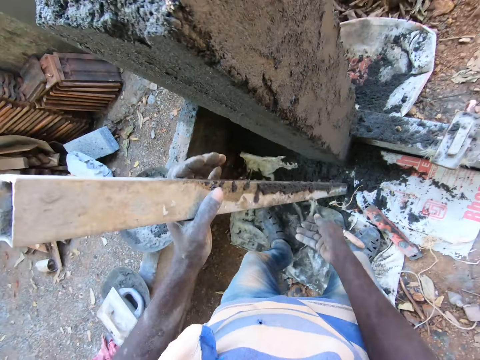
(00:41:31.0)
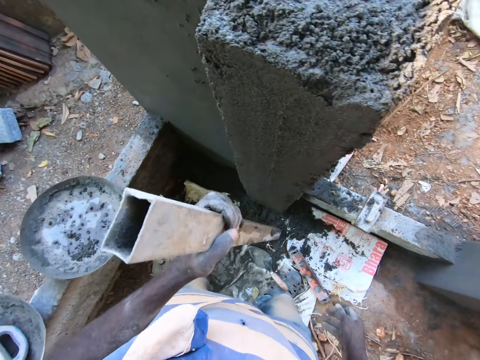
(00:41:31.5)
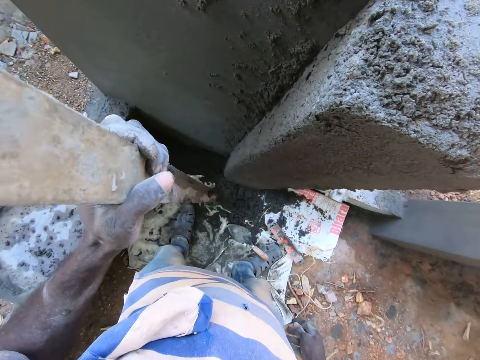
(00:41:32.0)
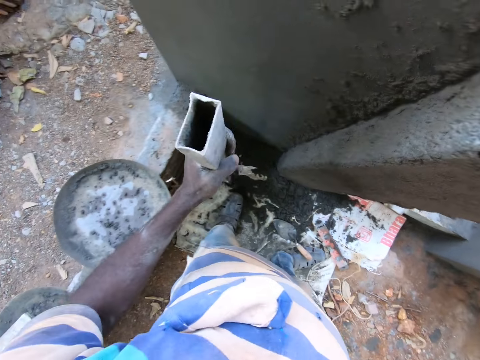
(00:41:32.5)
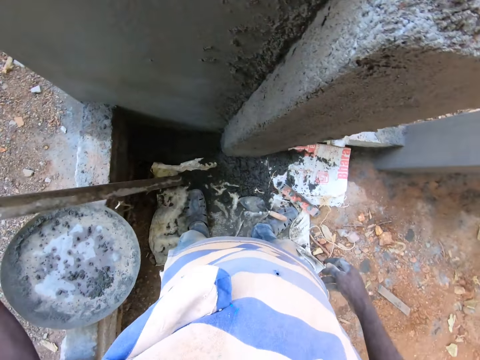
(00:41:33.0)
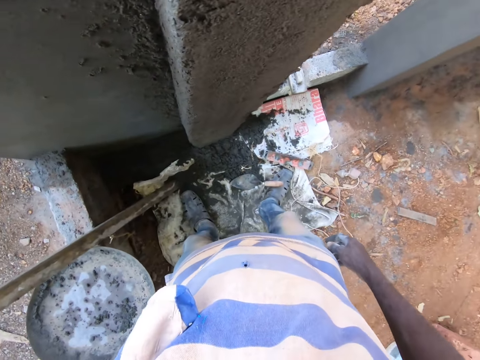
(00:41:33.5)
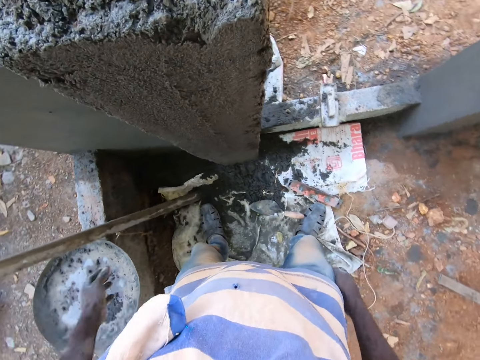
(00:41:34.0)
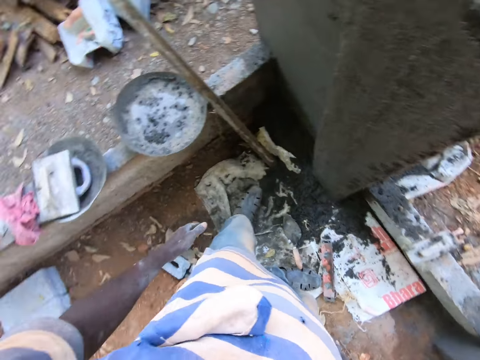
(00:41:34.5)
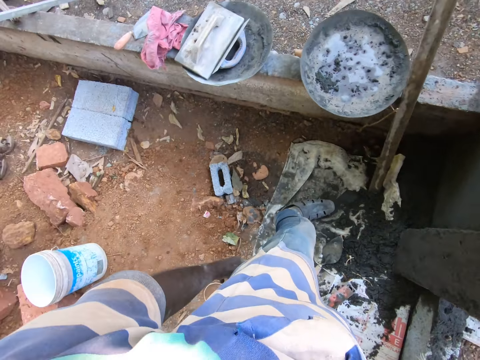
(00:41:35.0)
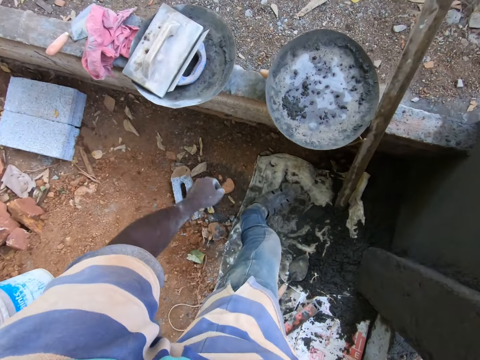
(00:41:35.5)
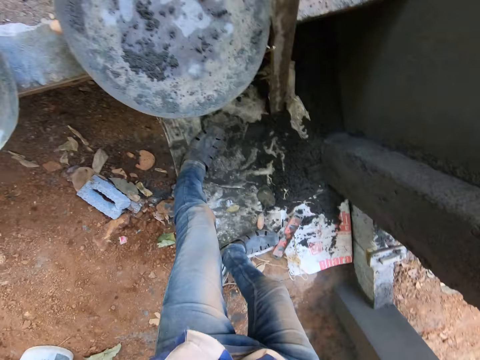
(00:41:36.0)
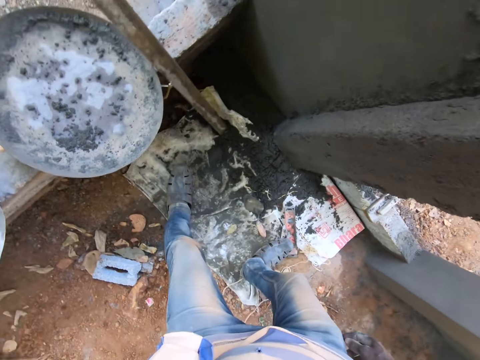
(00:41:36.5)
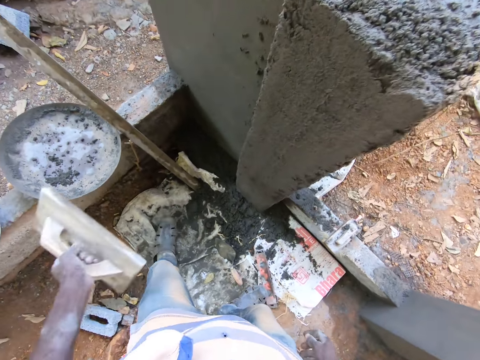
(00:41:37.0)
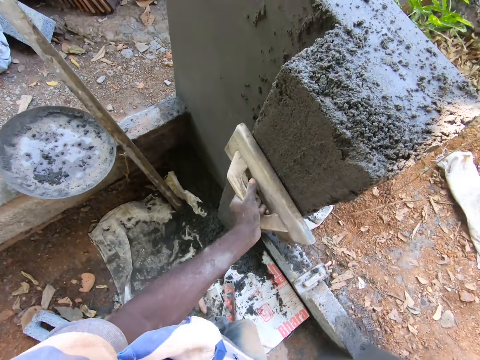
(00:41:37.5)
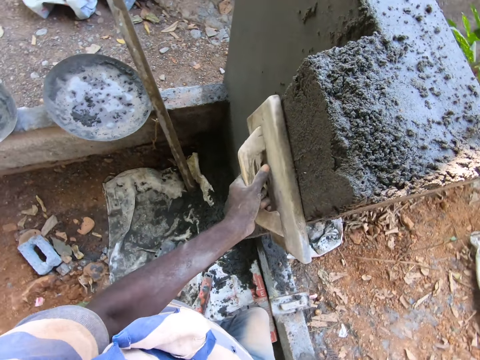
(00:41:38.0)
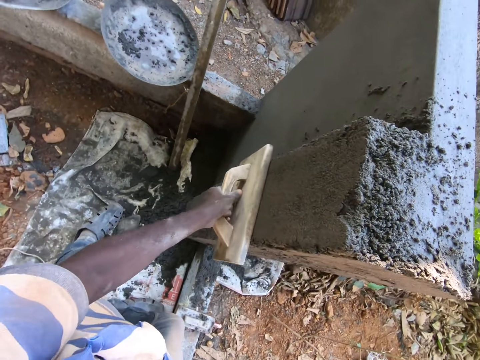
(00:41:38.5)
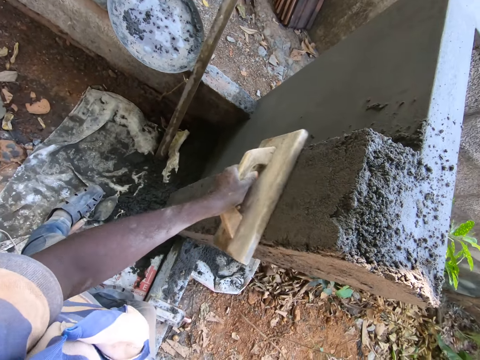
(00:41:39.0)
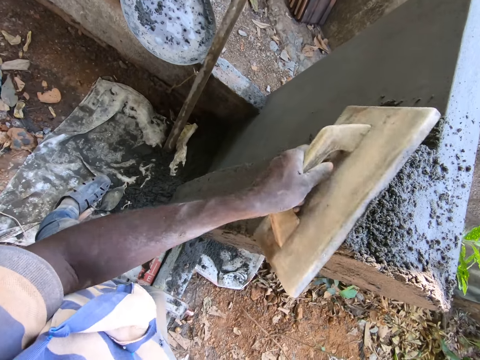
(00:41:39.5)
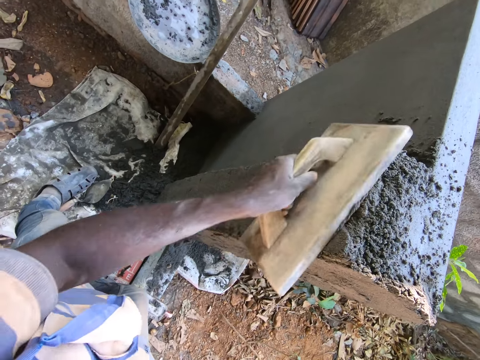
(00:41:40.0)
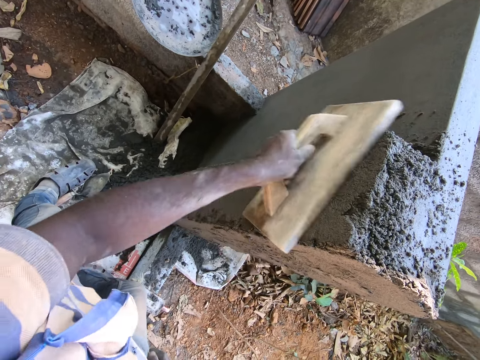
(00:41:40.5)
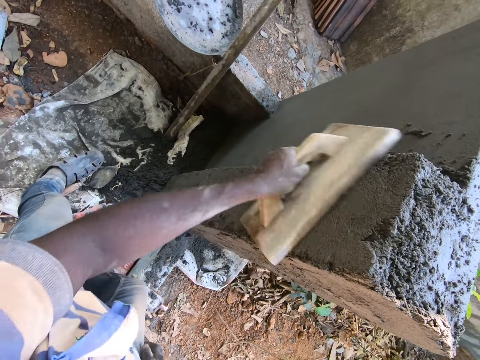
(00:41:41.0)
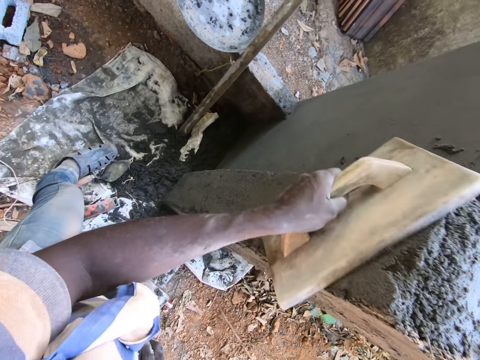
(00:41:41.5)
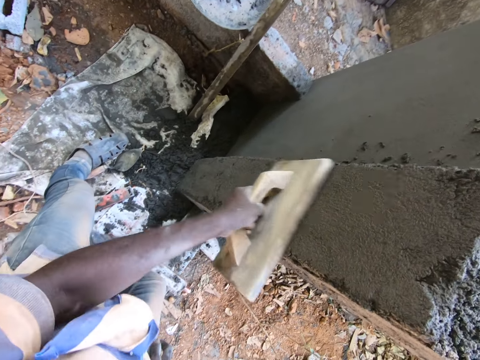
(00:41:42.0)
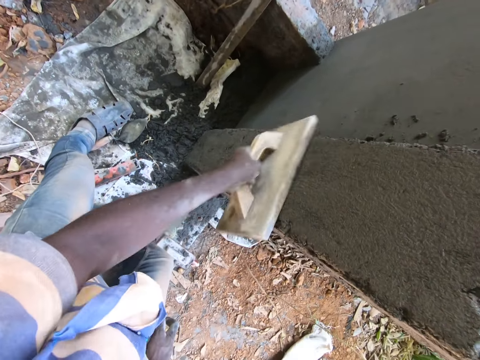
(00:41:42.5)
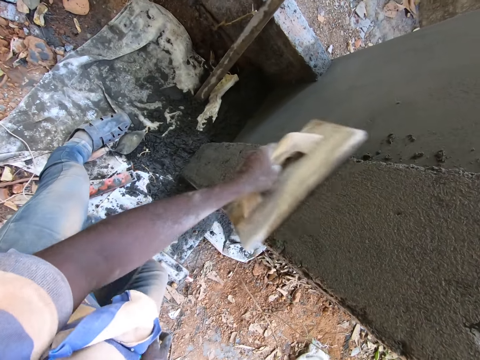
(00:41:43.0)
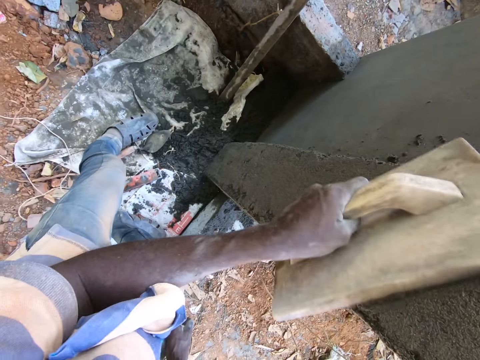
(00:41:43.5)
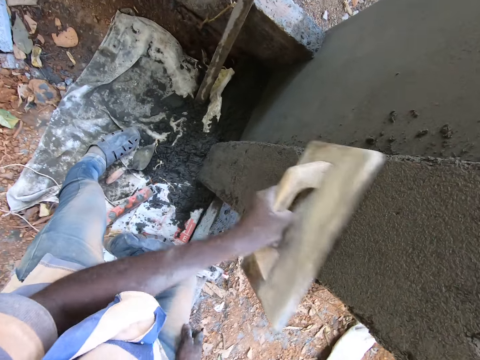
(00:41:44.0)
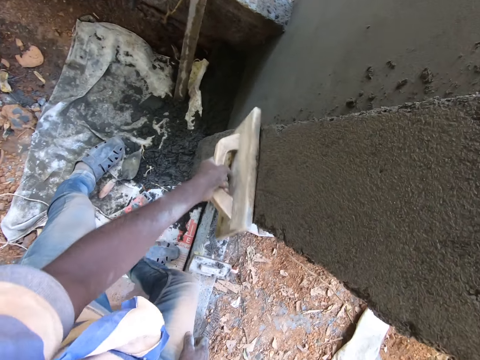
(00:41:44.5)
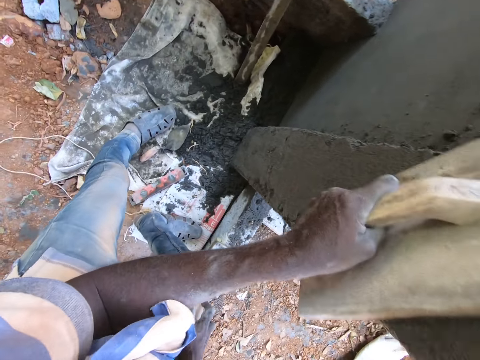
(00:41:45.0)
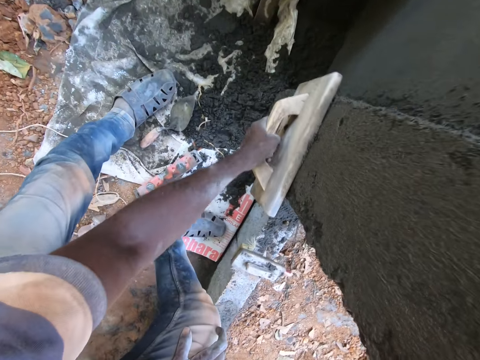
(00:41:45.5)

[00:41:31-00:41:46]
The camera wearer hits the metal. He drops the iron pole on the floor with his left hand. He picks a wooden float from a head pan with his left hand. He plasters the wall with the wooden float in his left hand.

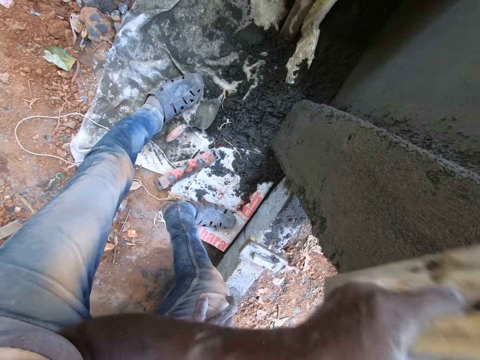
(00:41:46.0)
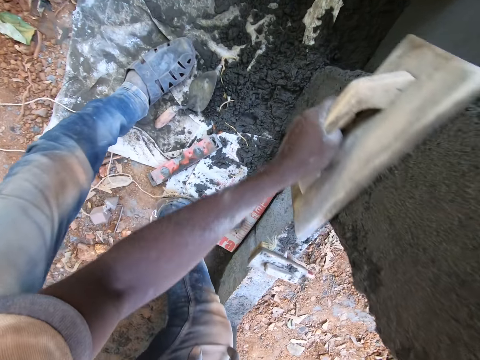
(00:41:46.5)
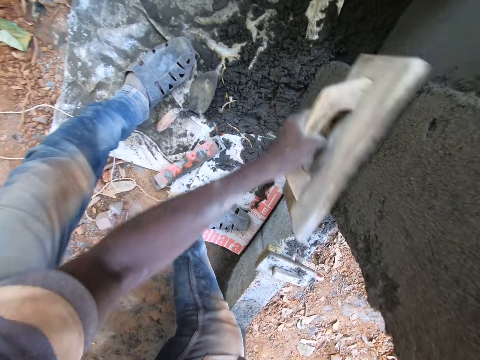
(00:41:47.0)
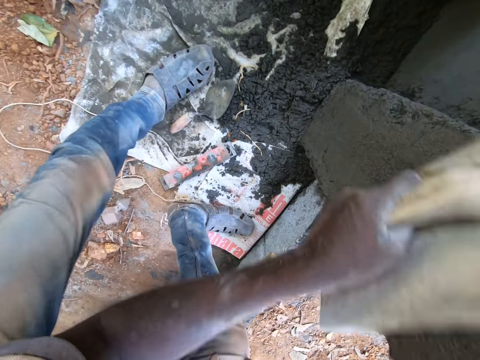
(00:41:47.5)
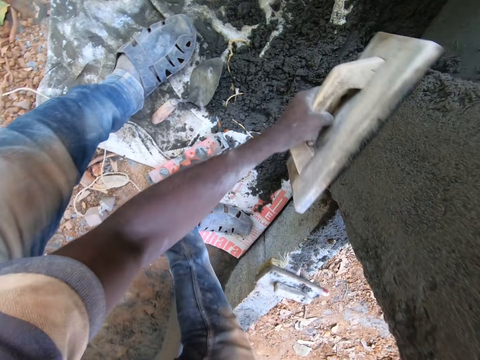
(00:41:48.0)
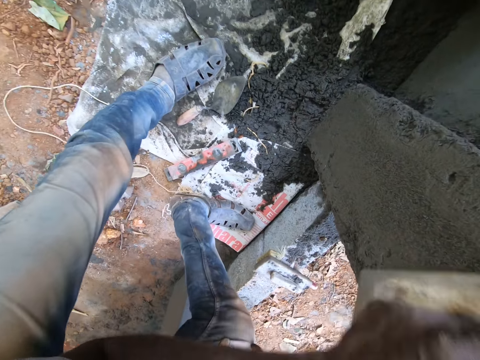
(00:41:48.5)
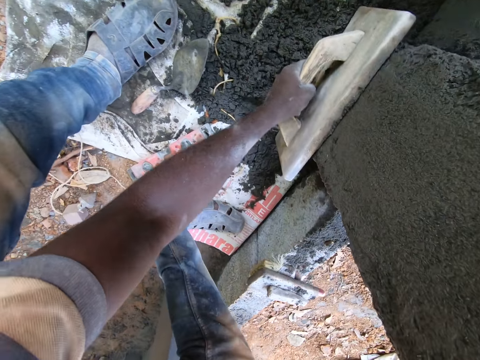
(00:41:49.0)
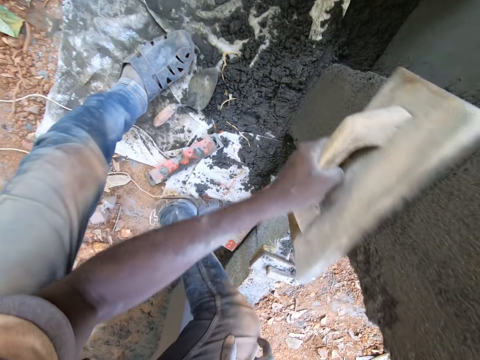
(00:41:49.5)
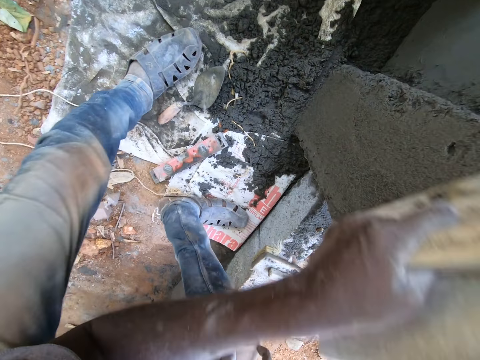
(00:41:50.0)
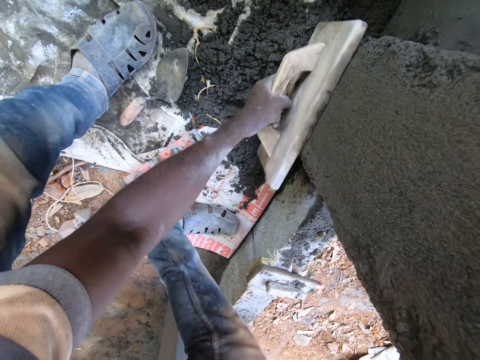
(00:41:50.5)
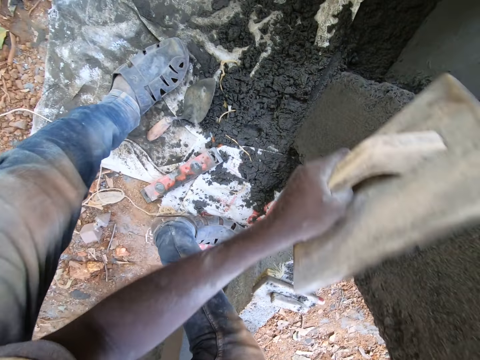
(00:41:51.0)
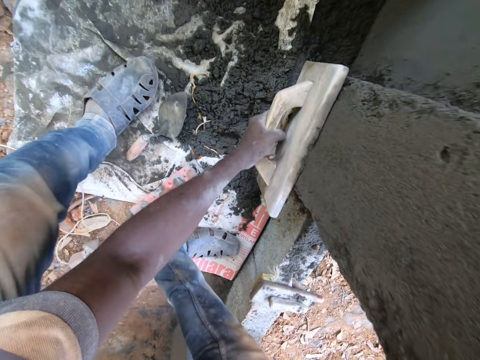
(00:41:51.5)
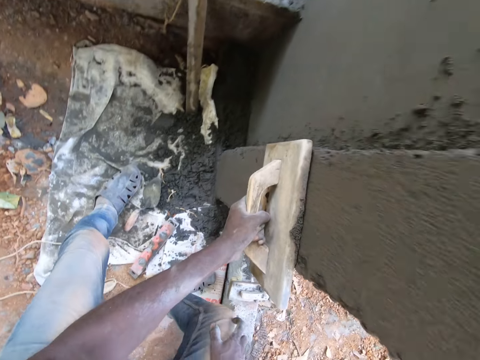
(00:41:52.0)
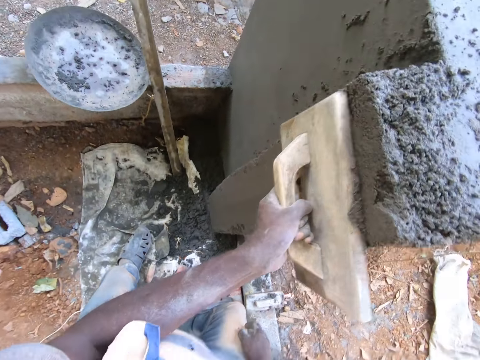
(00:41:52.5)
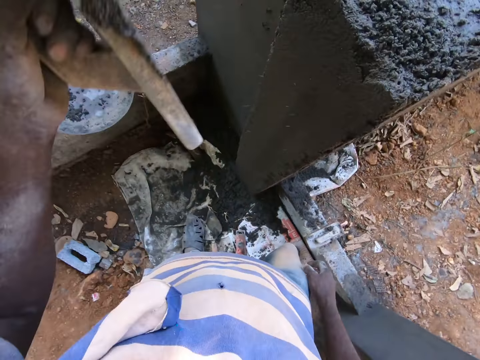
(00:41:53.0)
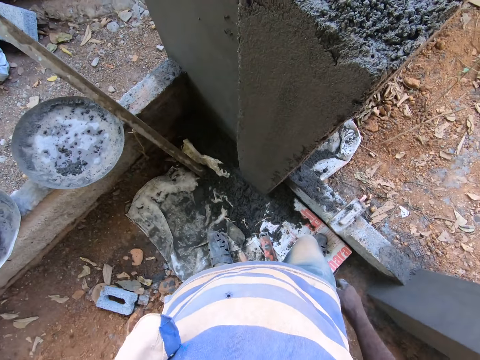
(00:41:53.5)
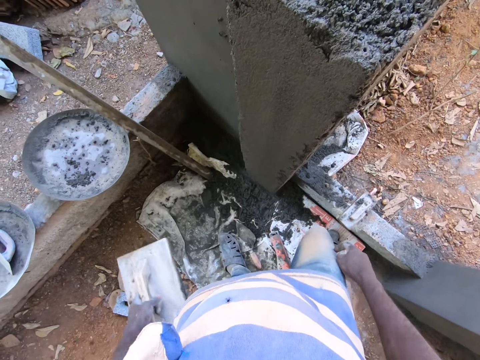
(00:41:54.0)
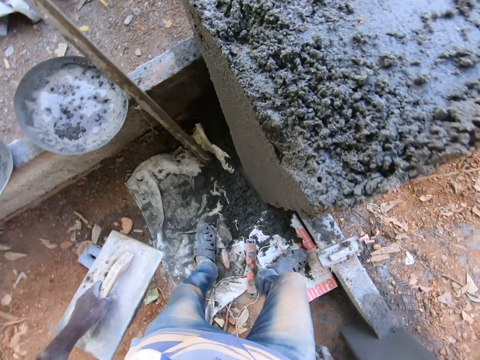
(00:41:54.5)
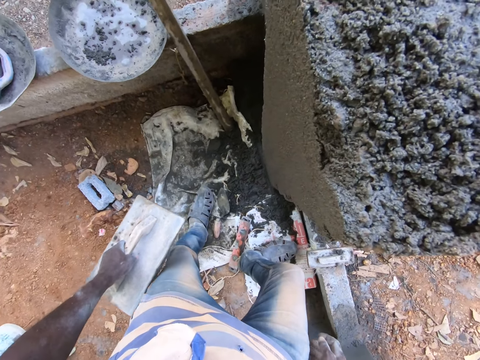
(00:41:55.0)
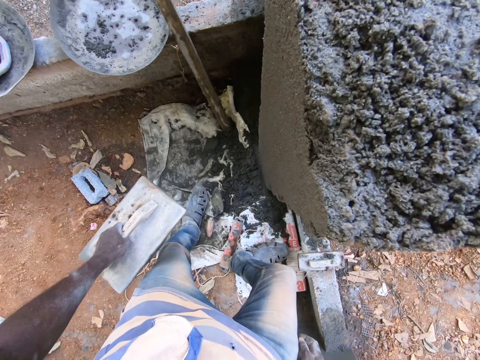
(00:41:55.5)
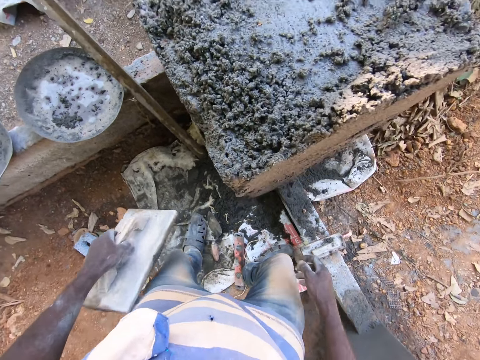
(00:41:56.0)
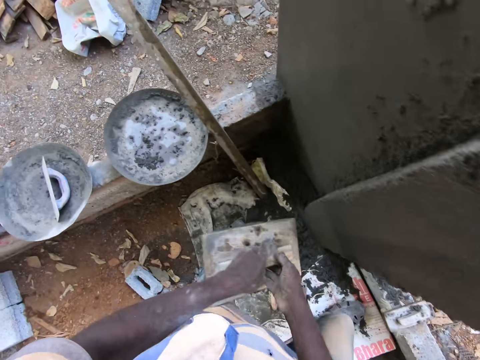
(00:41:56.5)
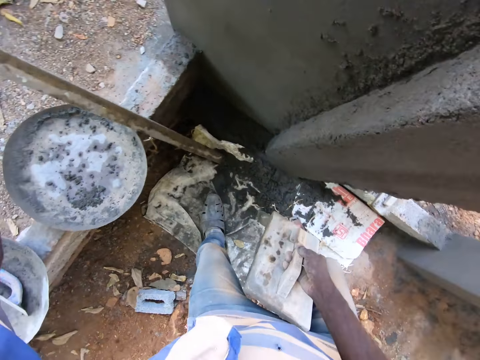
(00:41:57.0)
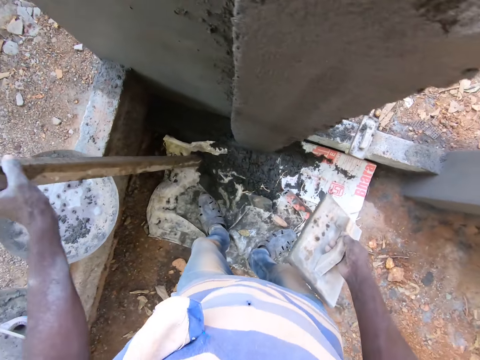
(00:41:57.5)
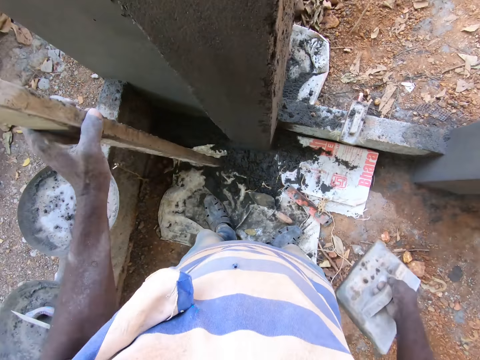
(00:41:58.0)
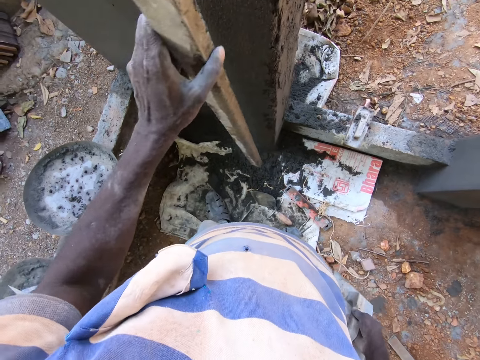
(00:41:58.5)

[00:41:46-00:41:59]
The camera wearer passes the wooden float to his right hand with his left hand. He picks the iron pole from the floor with his left hand.
